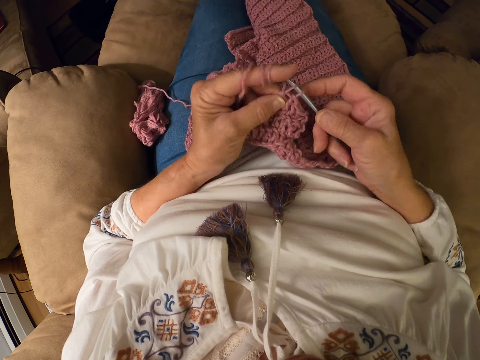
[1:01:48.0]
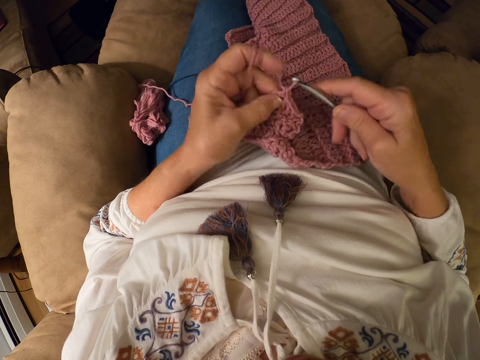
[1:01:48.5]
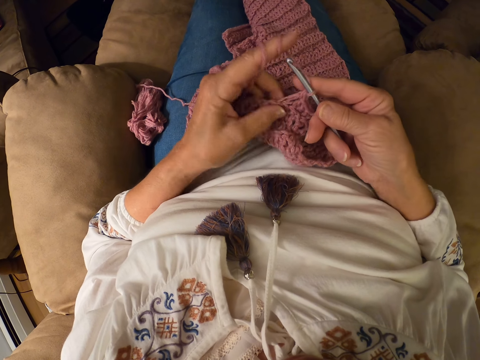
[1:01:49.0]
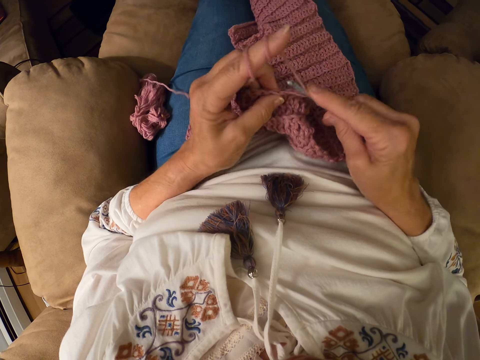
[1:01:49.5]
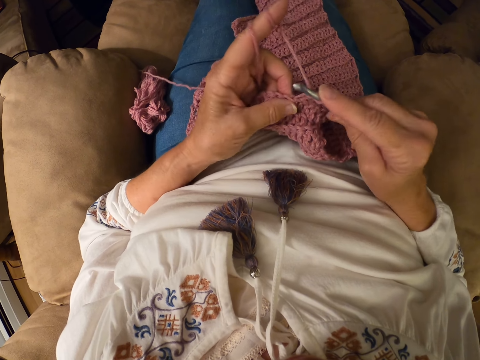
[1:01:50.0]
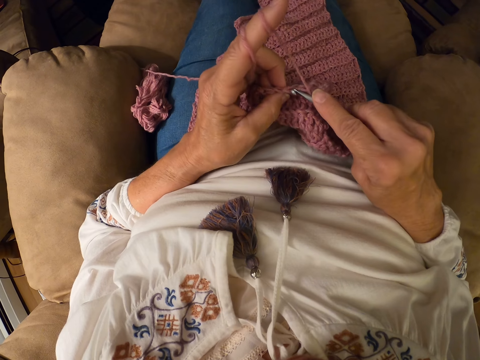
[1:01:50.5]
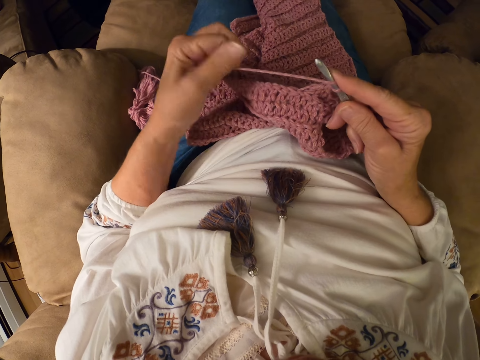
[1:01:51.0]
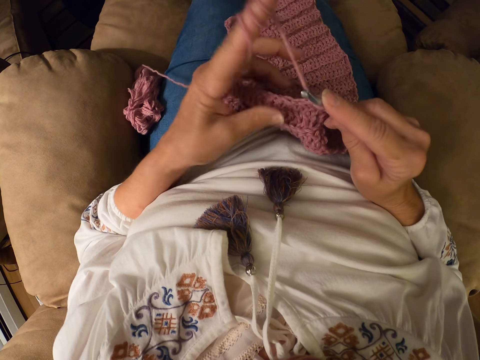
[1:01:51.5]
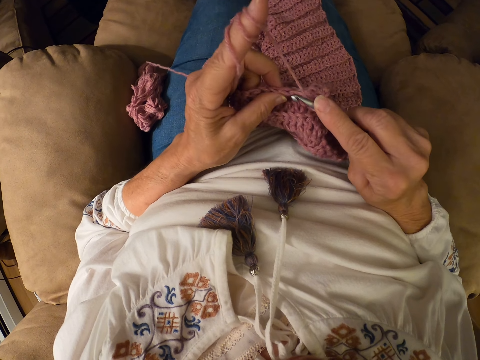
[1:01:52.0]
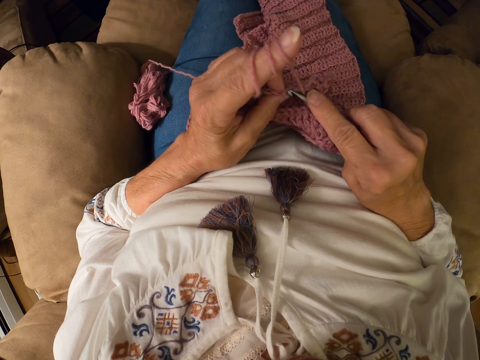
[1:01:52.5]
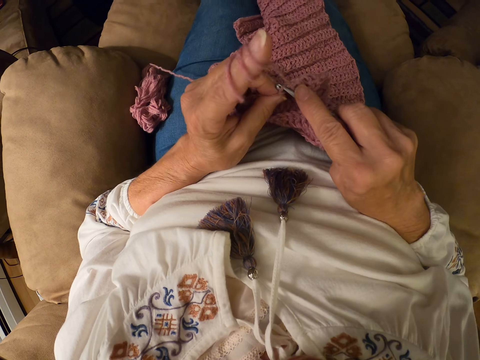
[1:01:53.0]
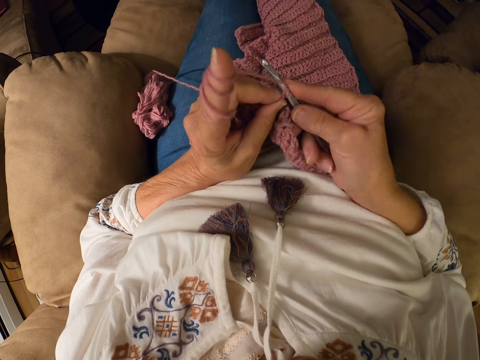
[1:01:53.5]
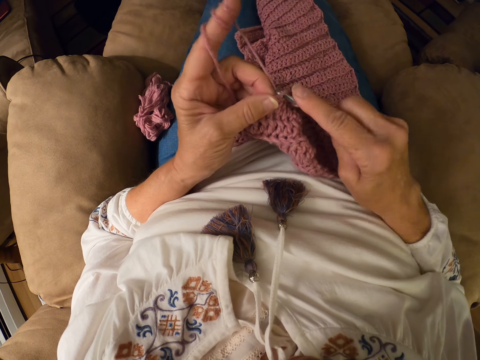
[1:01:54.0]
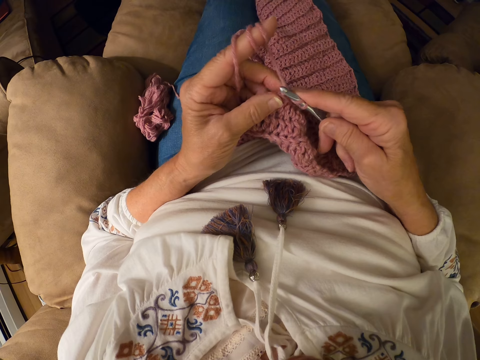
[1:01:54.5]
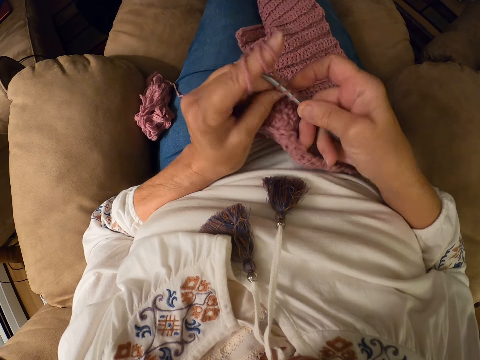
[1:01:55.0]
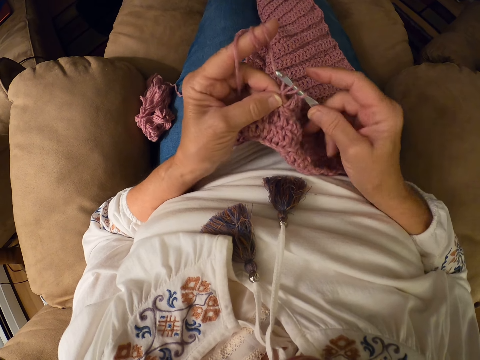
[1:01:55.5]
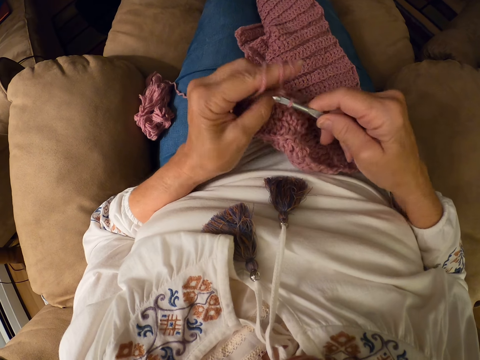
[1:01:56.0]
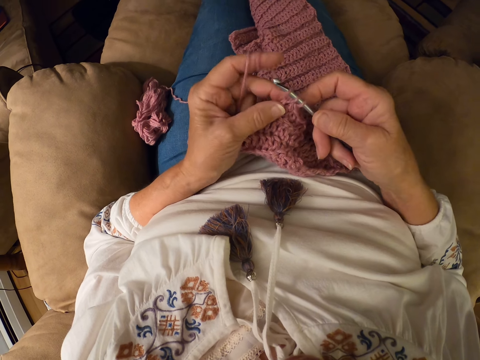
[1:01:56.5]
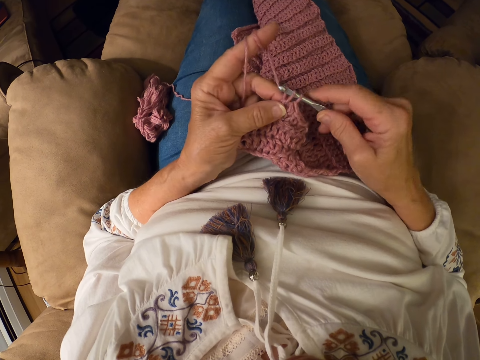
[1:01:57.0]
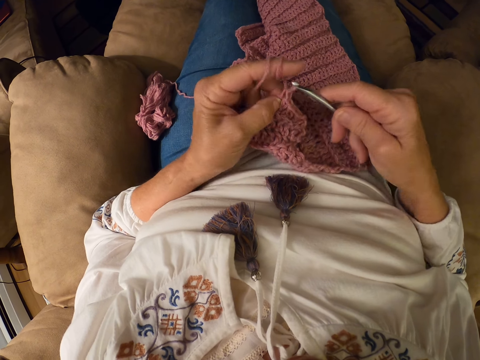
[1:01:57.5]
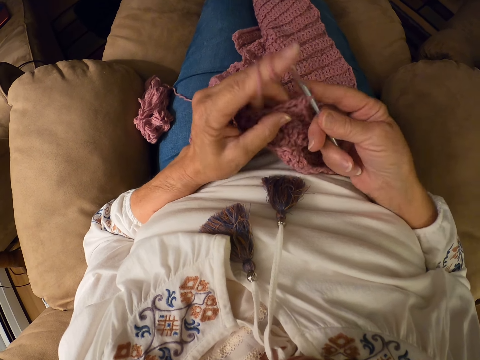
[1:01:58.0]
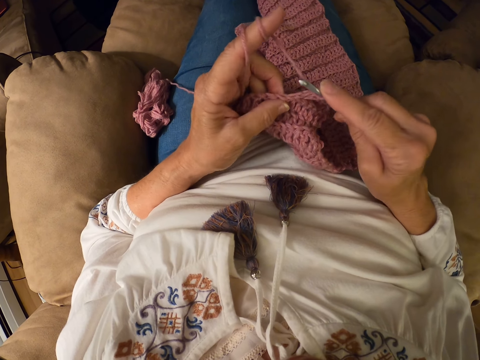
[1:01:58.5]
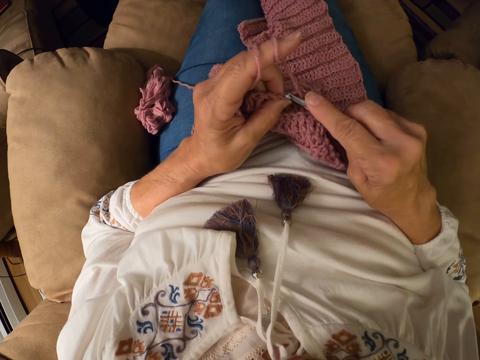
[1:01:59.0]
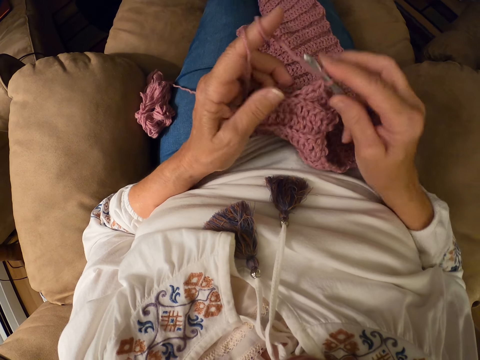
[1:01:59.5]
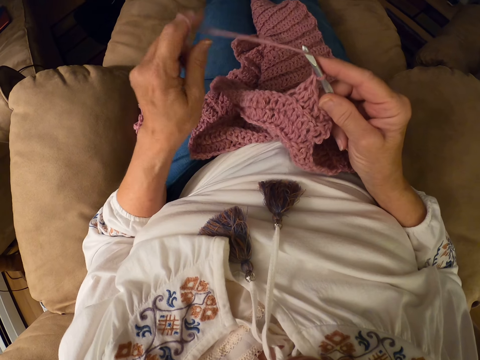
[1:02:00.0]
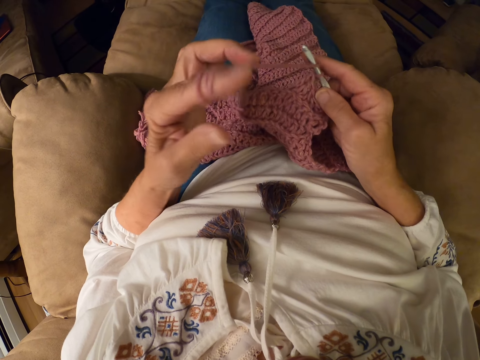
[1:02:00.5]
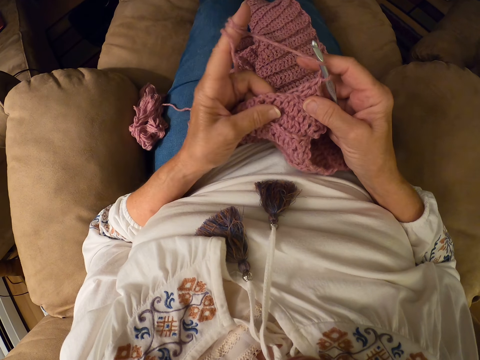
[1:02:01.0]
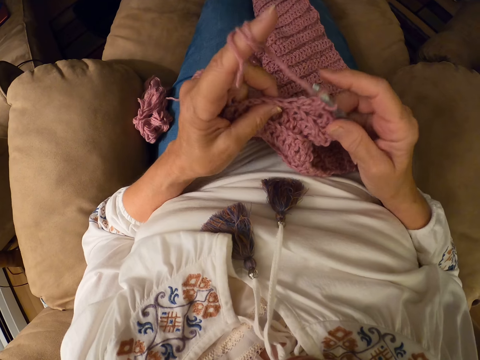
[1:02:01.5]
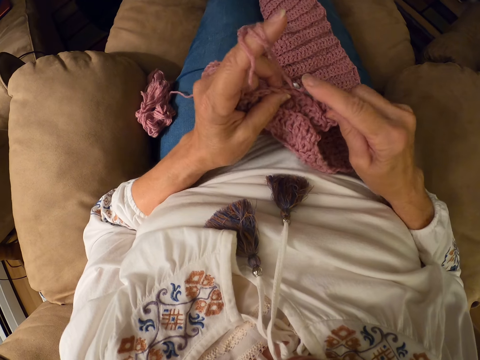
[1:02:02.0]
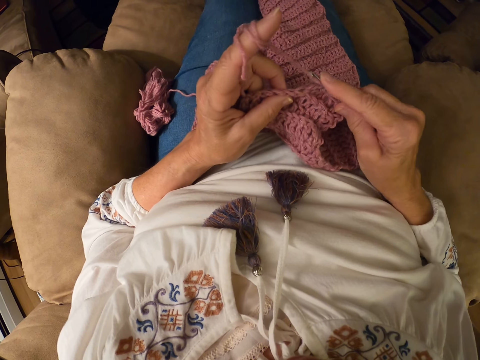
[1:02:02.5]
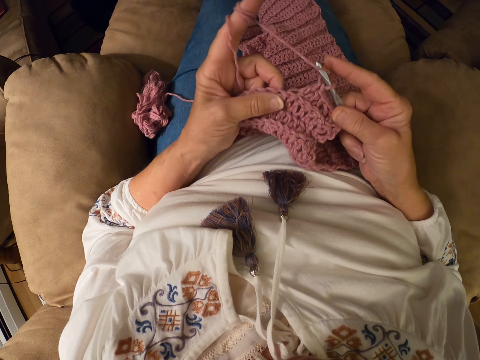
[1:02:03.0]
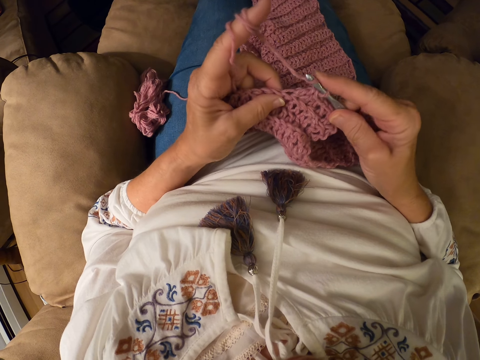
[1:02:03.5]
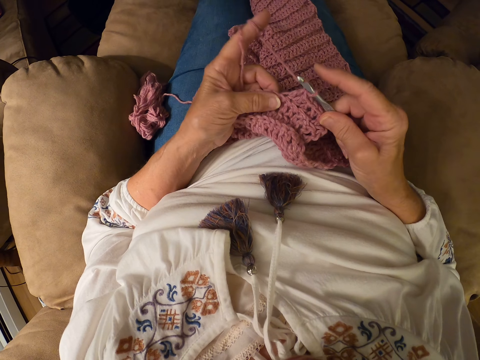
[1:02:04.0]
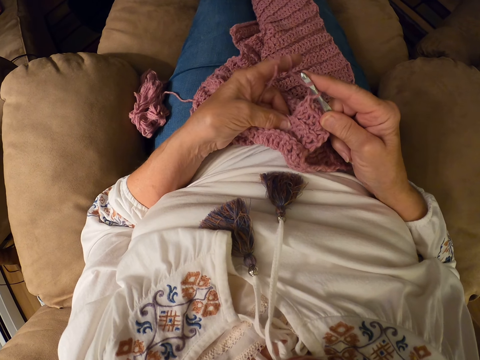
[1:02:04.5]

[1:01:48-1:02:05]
The camera wearer winds the yarn on her left index finger. She touches the scarf. She crochets the yarn with the crochet hook. She winds the yarn on her left index finger. She touches the scarf. She moves the thread on the needle.

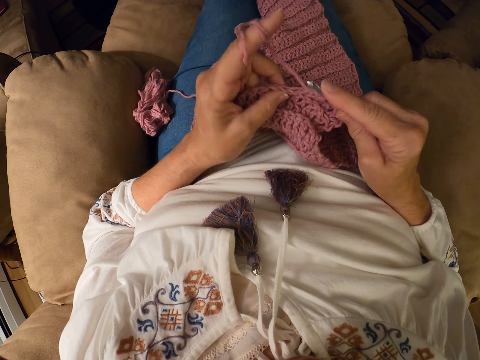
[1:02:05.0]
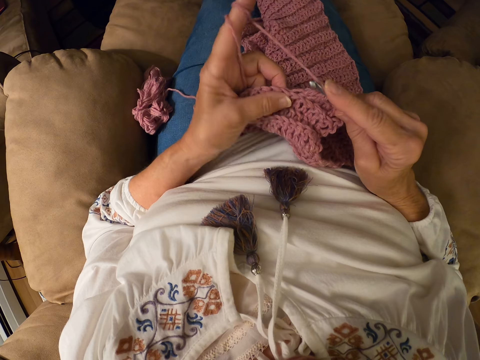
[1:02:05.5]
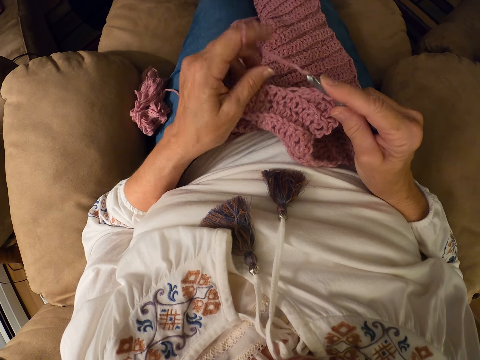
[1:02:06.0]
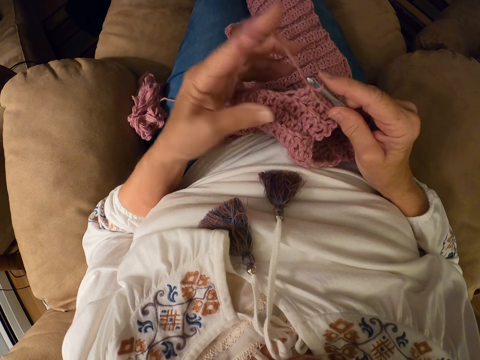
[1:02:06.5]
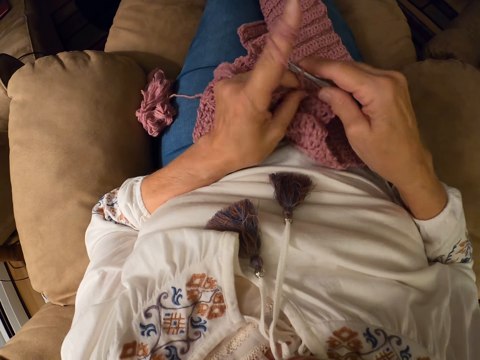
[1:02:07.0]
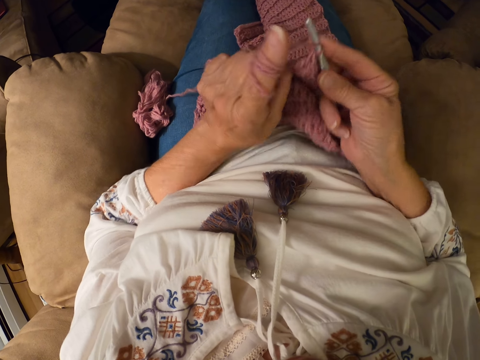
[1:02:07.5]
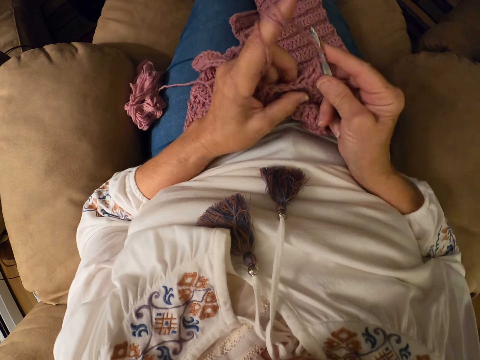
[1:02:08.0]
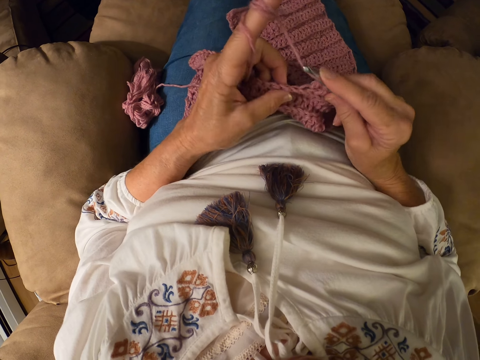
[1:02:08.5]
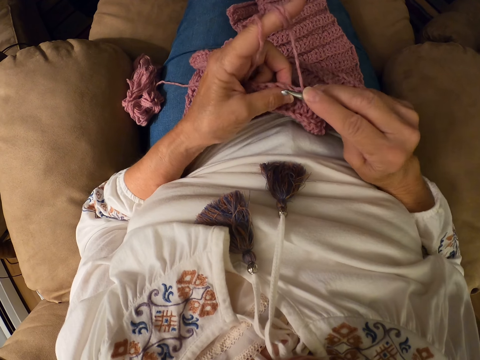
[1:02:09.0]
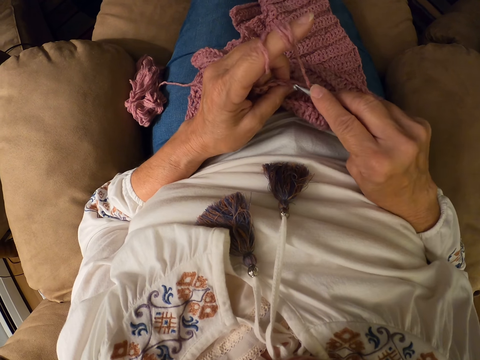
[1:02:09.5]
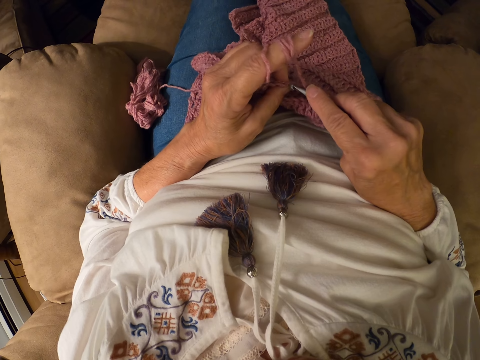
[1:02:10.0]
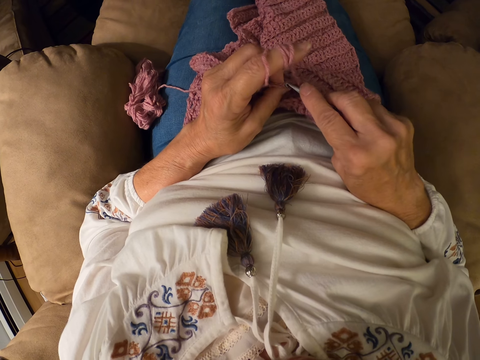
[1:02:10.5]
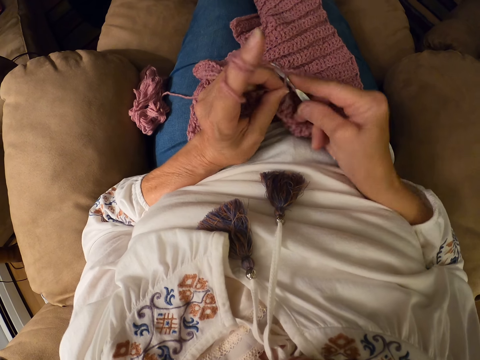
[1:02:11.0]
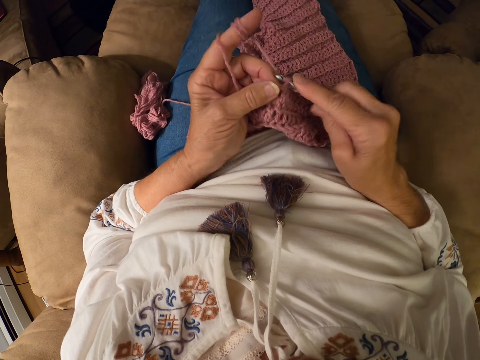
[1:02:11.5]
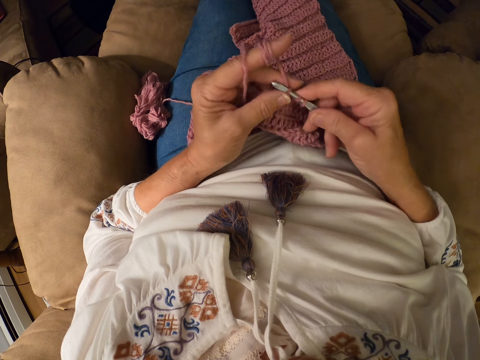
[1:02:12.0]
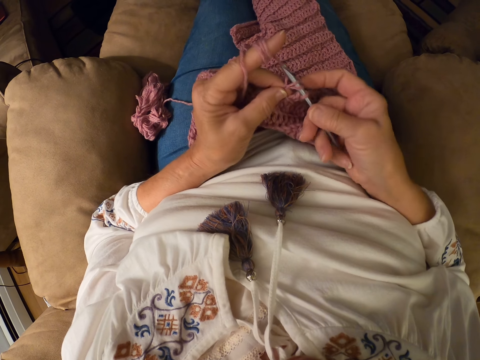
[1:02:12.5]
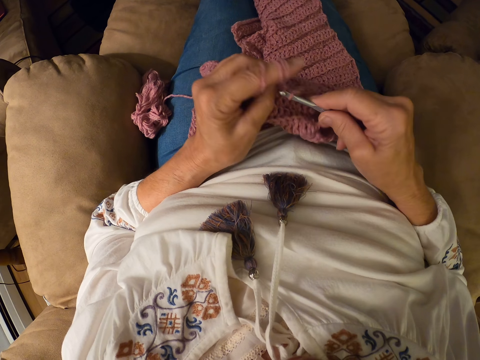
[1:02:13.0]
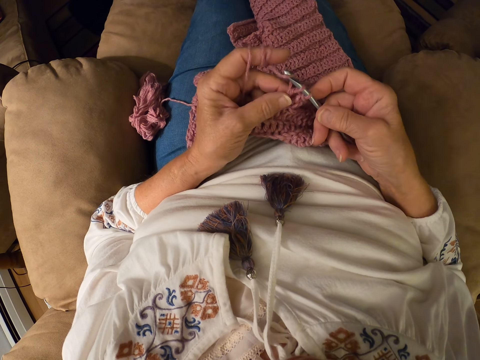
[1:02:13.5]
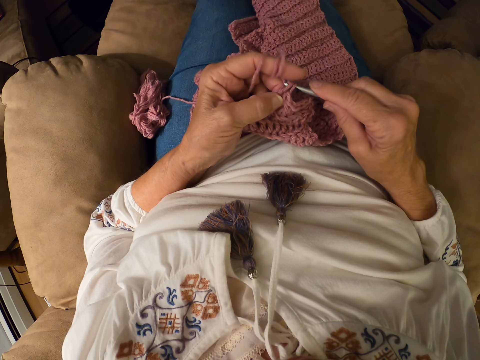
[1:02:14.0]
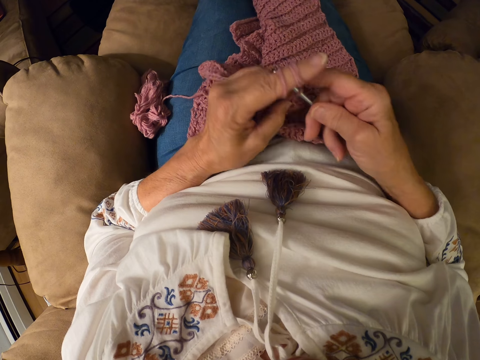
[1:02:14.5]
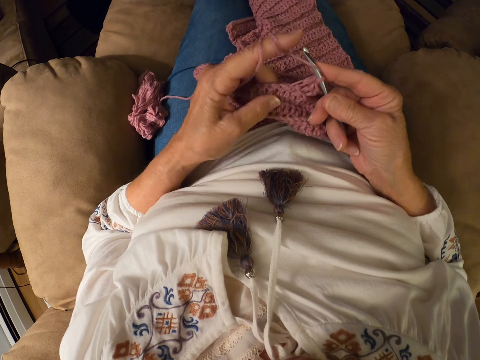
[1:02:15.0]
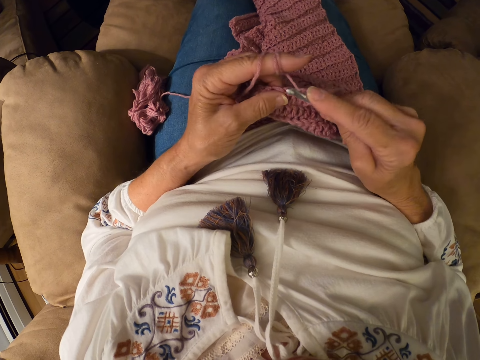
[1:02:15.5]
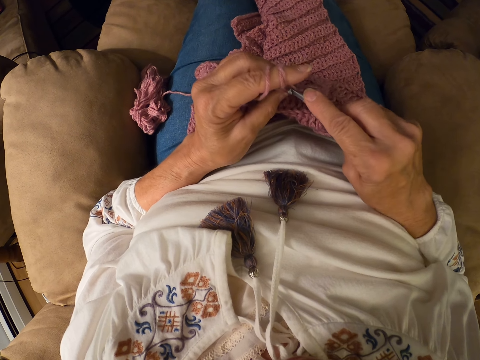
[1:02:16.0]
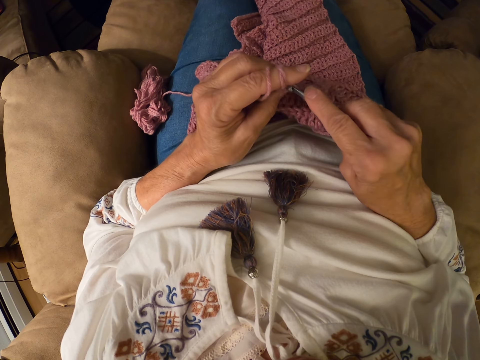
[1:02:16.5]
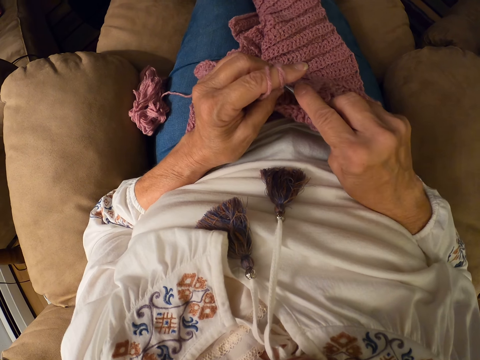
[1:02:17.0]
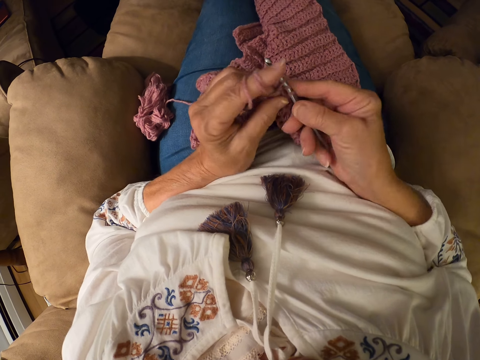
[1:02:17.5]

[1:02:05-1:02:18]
The camera wearer rolls the thread on the finger. They touch the scarf. They crochet the yarn with the crochet hook.
